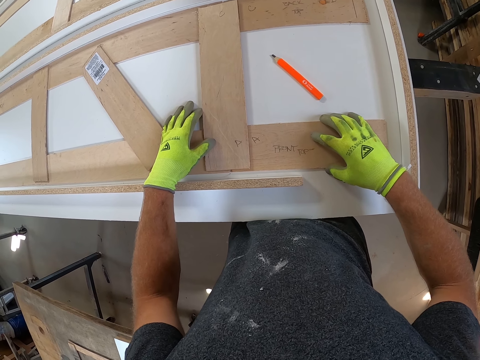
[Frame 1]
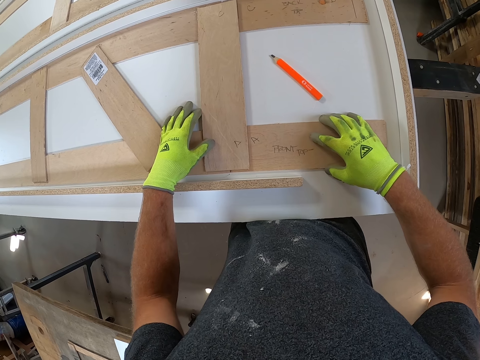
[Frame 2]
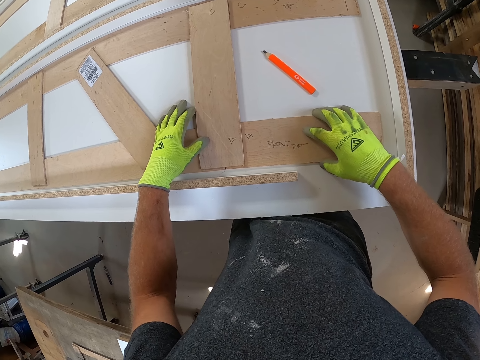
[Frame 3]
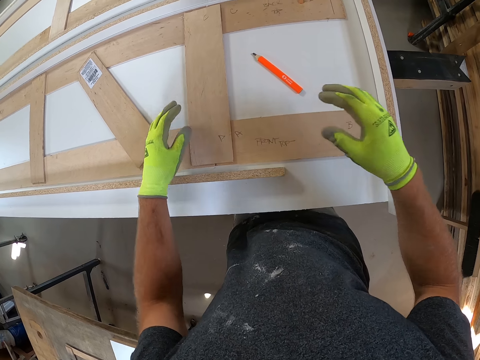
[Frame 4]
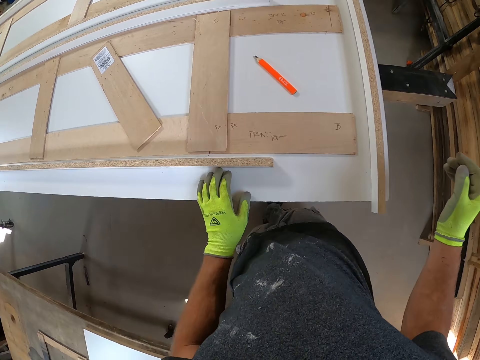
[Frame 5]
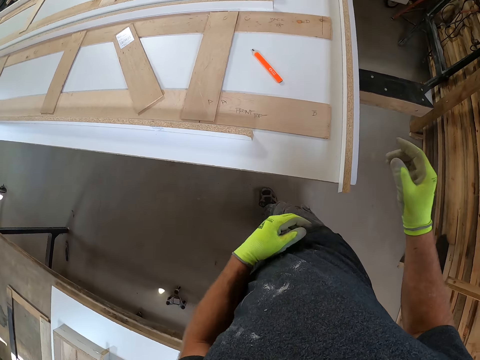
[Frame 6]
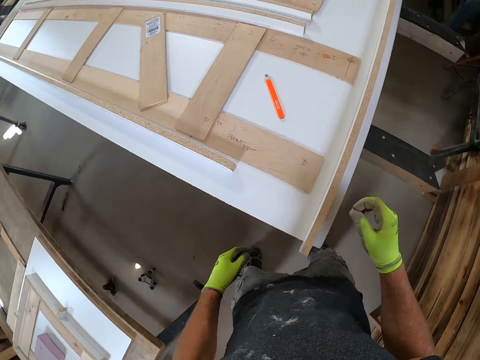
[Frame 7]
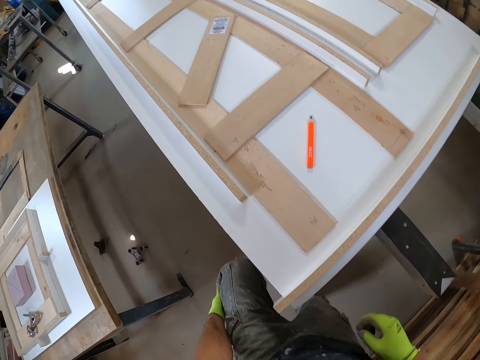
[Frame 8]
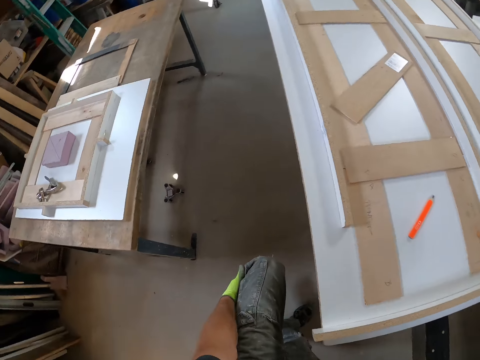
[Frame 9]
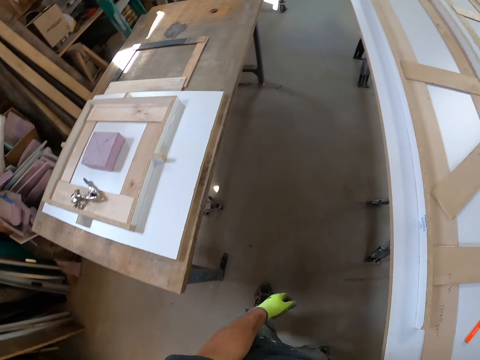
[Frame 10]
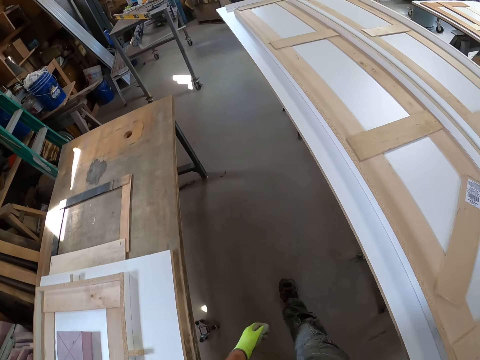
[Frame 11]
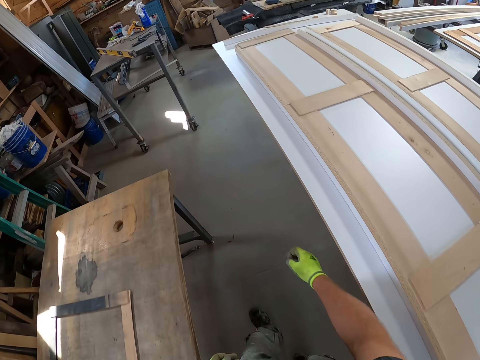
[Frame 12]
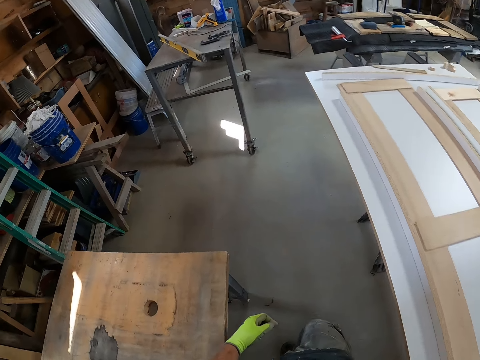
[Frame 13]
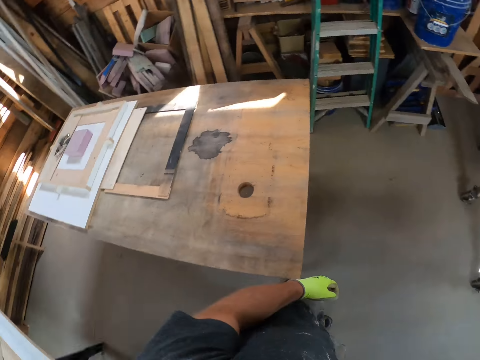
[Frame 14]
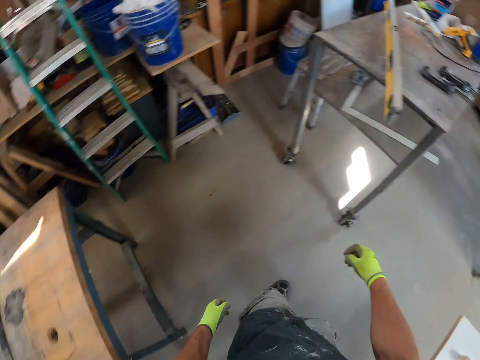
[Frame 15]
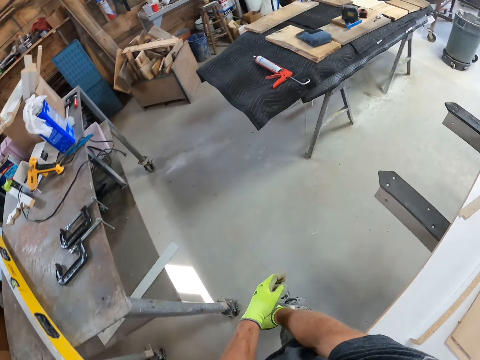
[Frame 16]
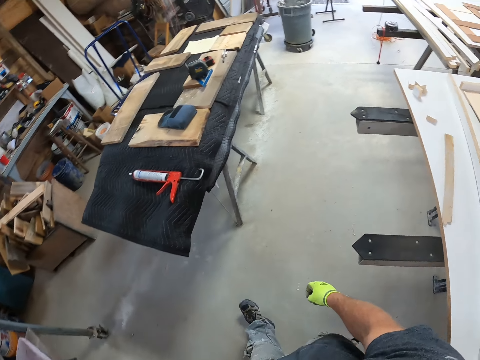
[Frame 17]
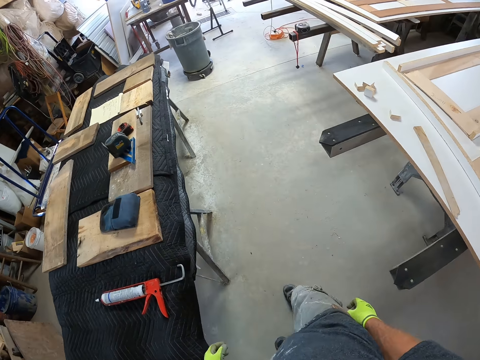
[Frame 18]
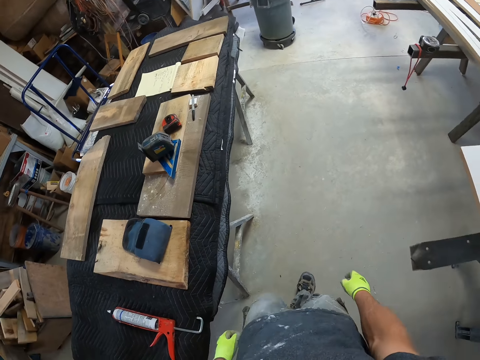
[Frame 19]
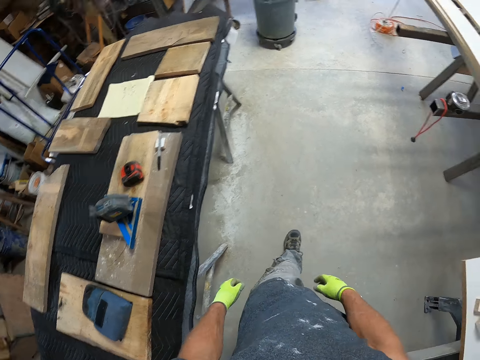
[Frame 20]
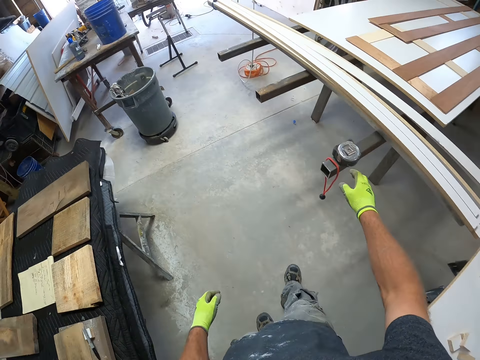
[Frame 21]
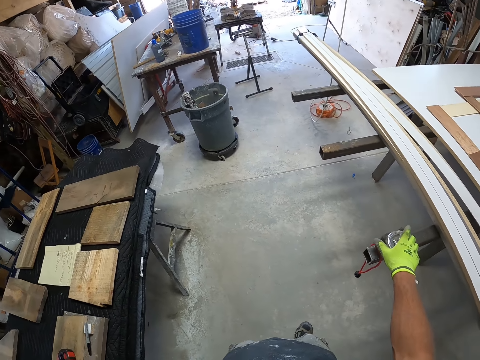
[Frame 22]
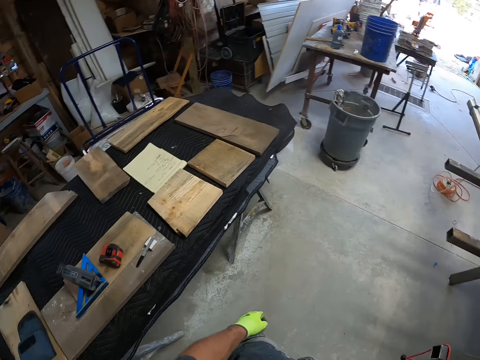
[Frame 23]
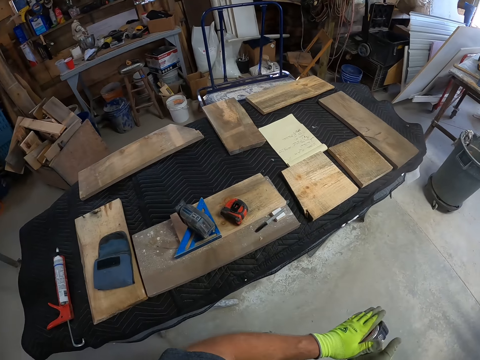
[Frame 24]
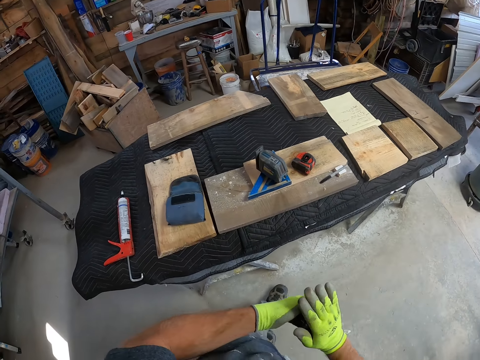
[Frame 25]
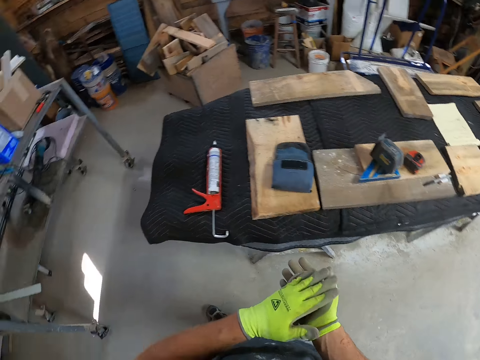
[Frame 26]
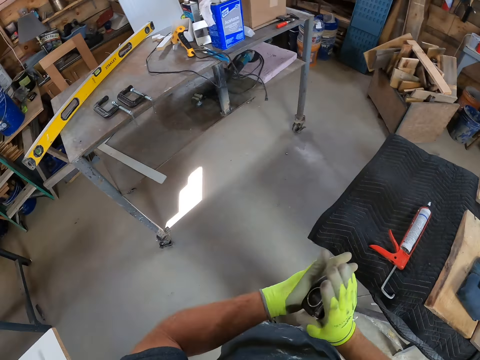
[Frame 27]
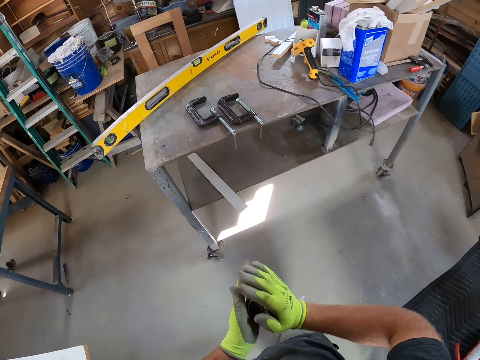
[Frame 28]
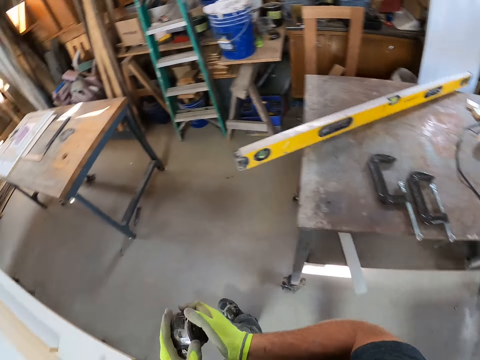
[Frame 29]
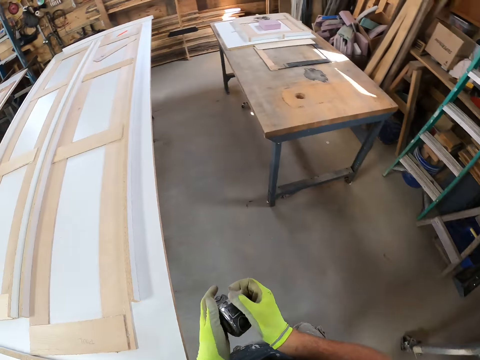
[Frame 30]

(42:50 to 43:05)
The camera wearer releases the cardboard on the table. He removes his hands from the first work bench. He walks away from the first work bench. He picks a measuring tape from the metal work bench with his right hand. He holds the measuring tape with his two hands. He walks on the floor.

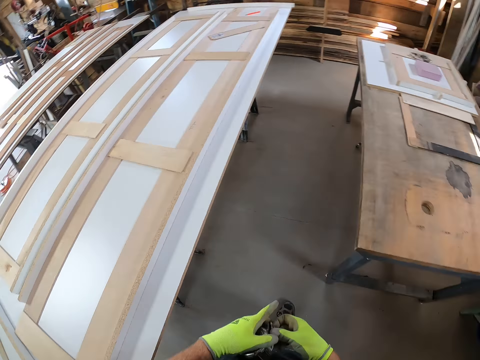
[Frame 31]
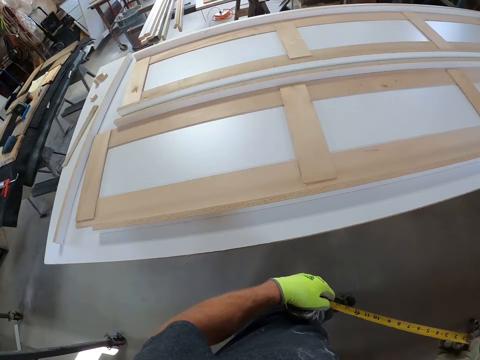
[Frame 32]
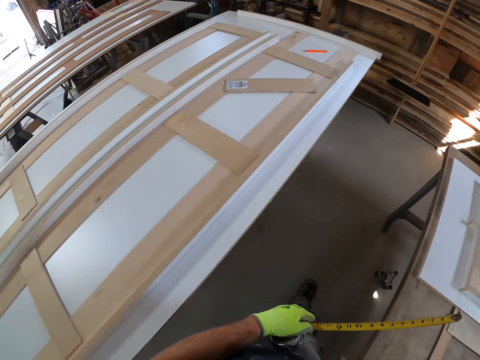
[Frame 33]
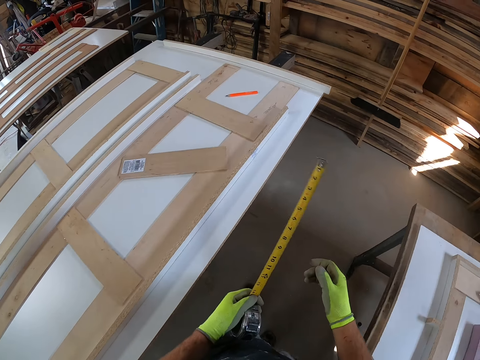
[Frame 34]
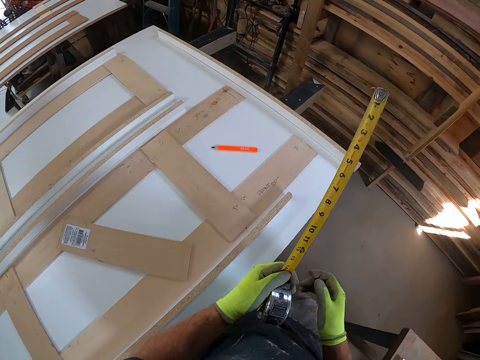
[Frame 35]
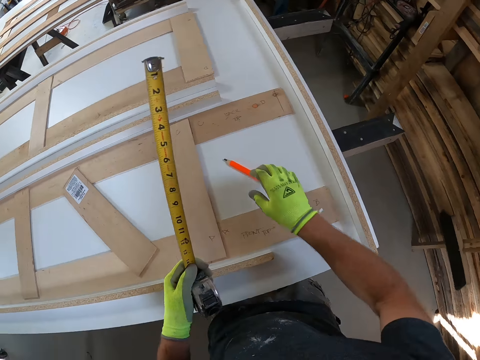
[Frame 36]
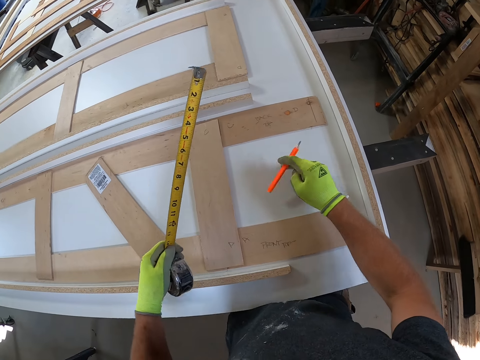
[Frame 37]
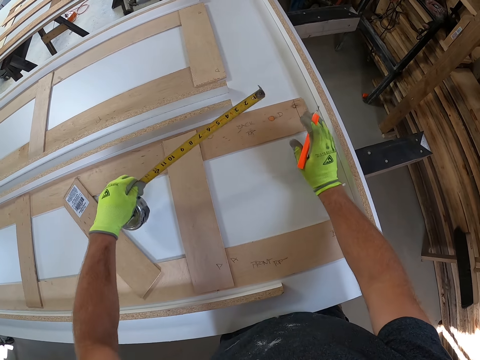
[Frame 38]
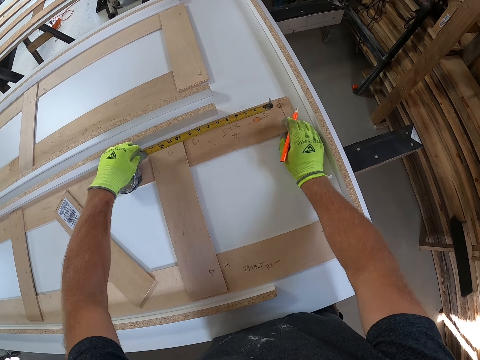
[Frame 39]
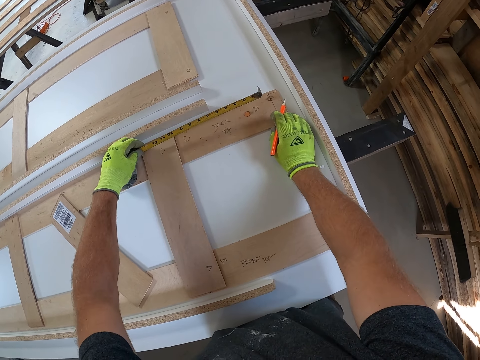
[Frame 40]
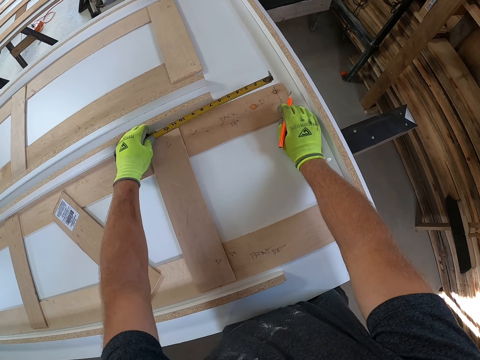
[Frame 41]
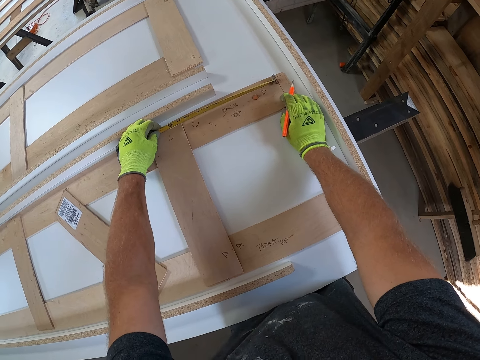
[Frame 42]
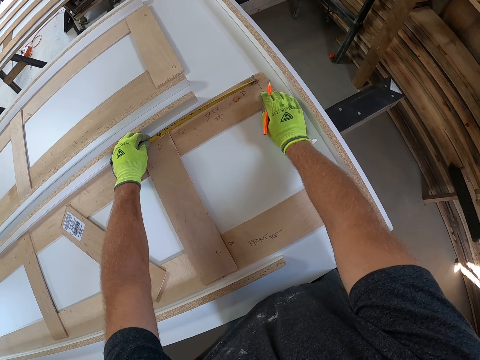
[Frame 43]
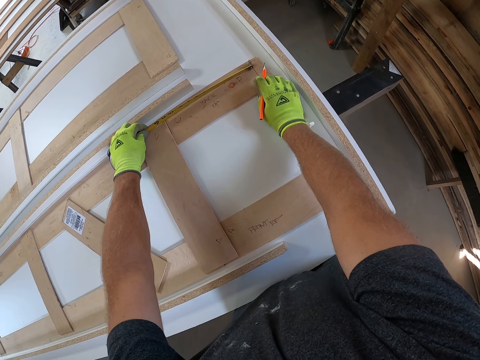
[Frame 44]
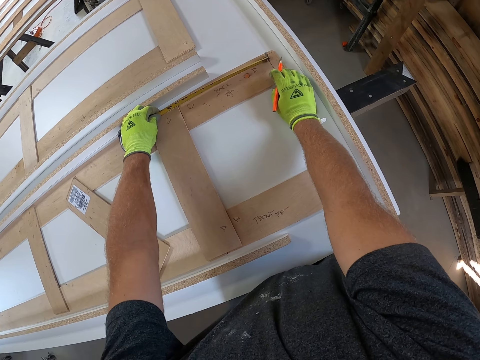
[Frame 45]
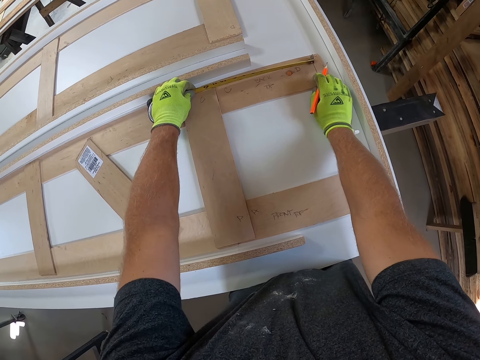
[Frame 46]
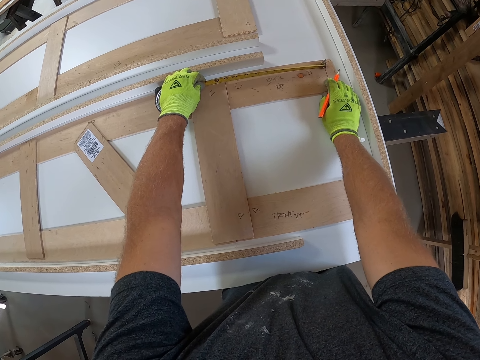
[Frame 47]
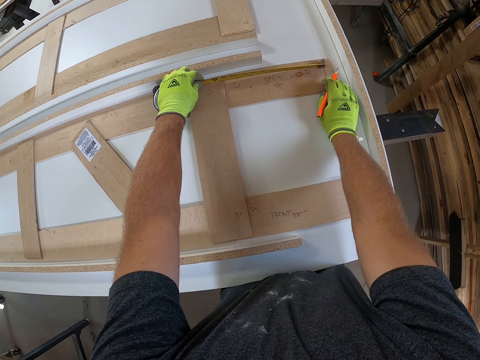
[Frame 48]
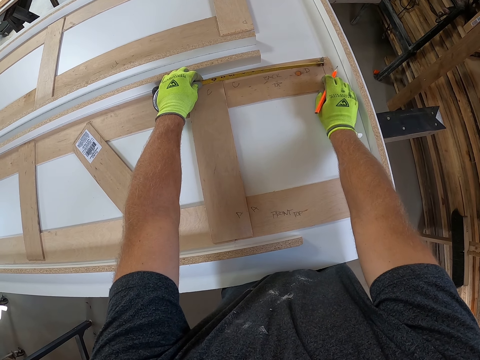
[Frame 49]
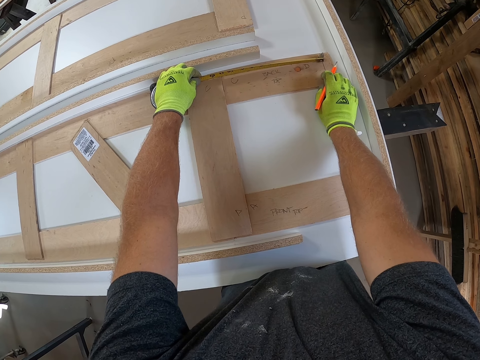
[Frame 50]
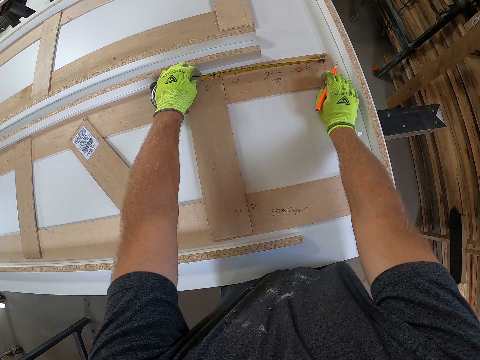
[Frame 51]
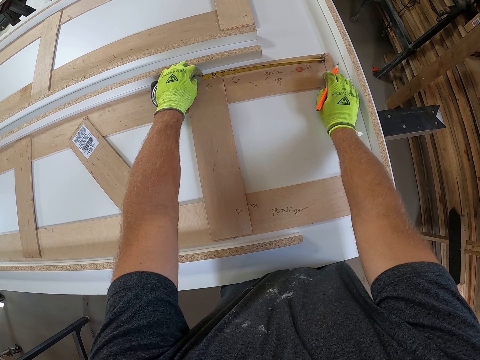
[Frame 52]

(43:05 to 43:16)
The camera wearer adjusts the measuring tape in his hands. He picks the pencil from the first work bench with his right hand. He measures the third wooden piece with the measuring tape in his left hand.
